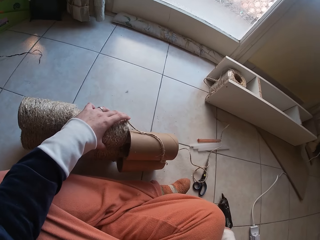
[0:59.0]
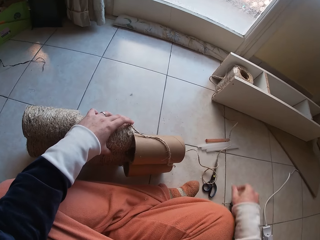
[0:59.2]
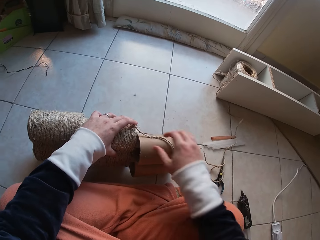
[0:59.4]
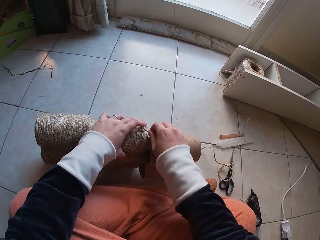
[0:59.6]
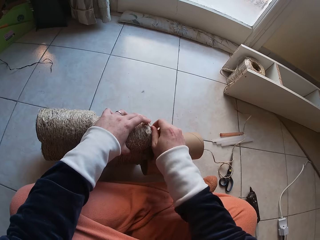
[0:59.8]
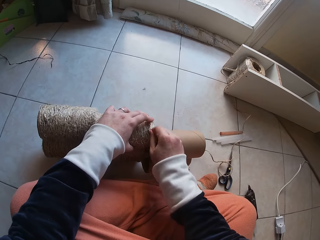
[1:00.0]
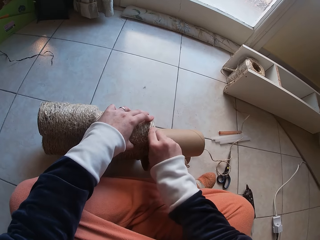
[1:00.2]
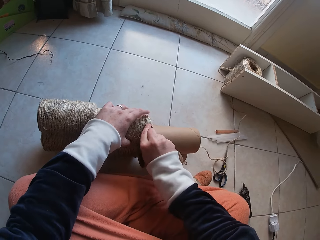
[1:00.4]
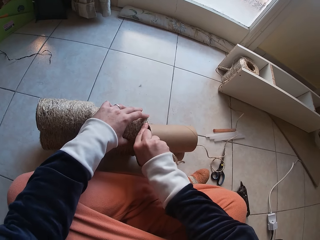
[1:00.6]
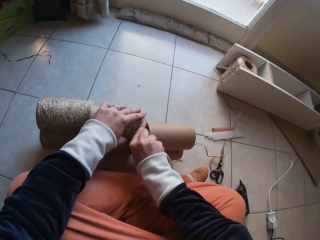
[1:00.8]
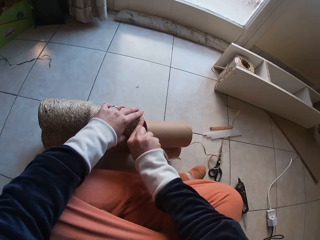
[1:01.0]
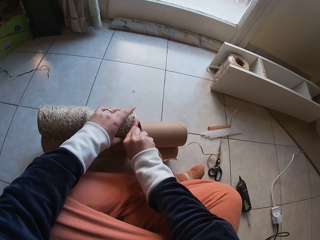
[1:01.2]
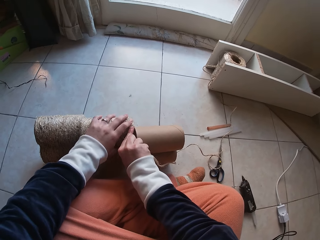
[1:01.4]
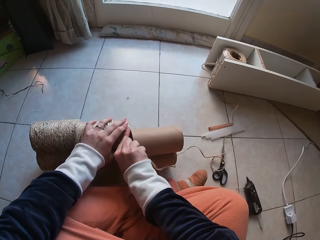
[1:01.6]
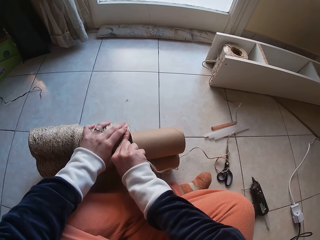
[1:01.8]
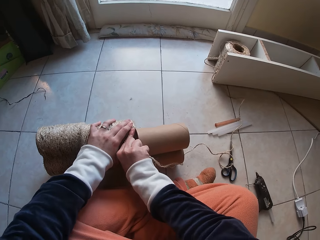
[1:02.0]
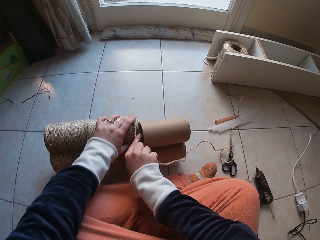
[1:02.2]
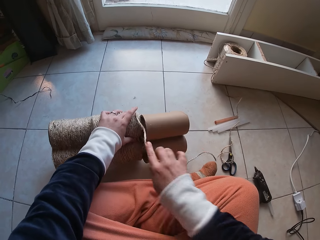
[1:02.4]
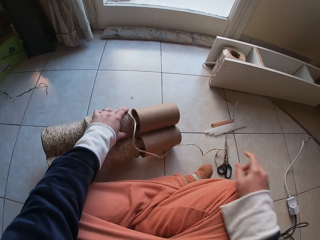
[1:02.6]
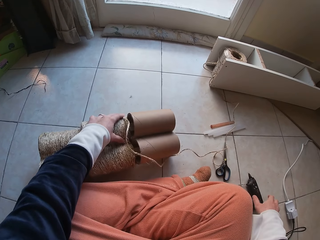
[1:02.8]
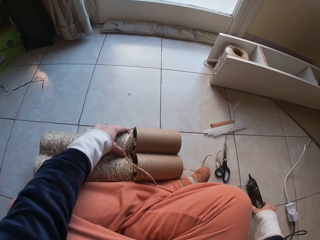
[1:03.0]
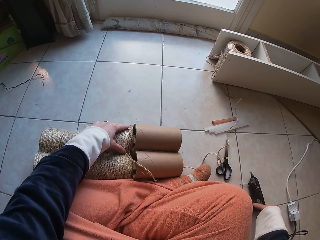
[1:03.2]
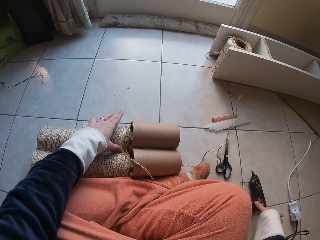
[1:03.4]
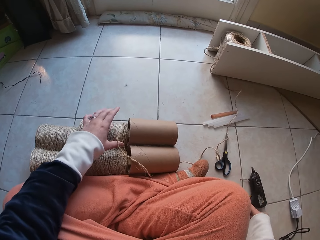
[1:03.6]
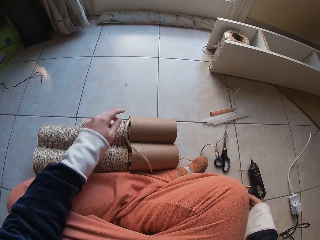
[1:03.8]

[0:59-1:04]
The camera wearer drops the glue gun in her right hand on the floor. She attaches the thread on the cardboard tube in her left hand with her right hand. She holds the thread. She folds the thread on something. She picks up the glue gun.

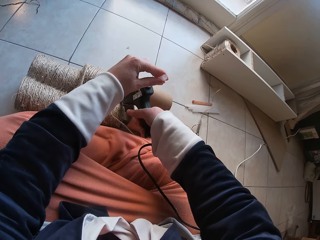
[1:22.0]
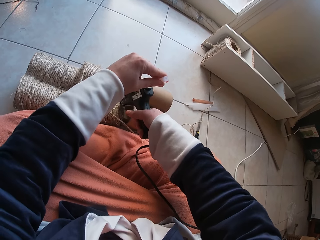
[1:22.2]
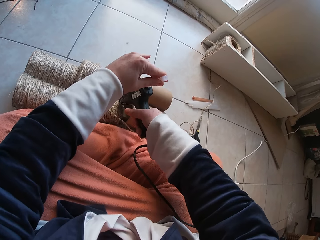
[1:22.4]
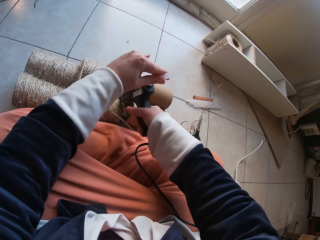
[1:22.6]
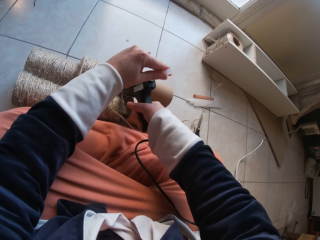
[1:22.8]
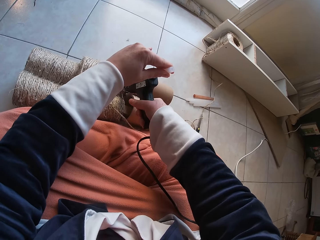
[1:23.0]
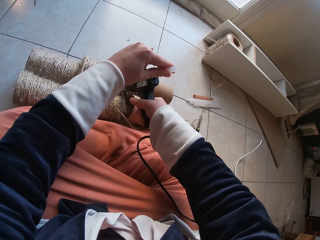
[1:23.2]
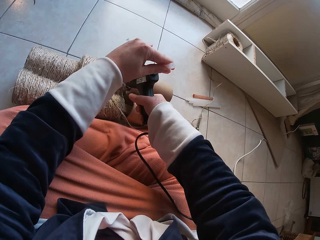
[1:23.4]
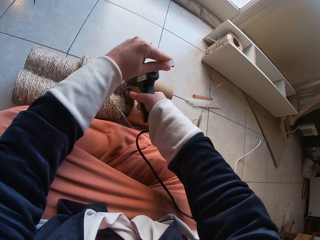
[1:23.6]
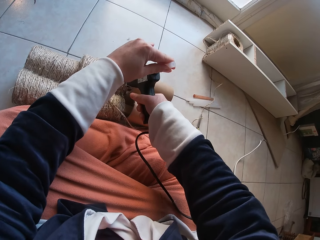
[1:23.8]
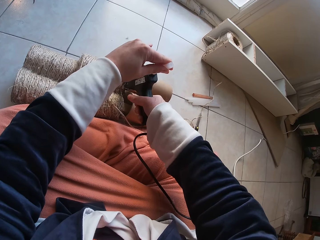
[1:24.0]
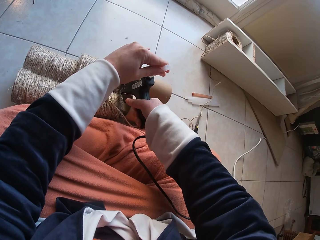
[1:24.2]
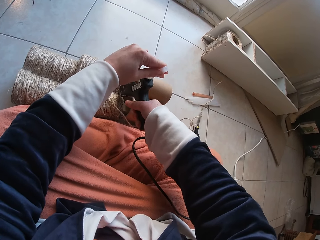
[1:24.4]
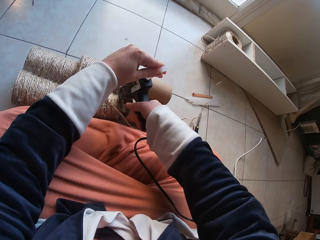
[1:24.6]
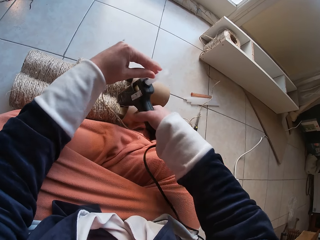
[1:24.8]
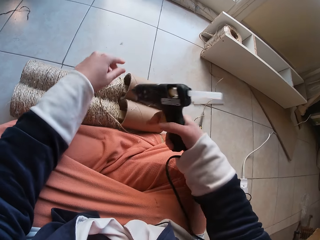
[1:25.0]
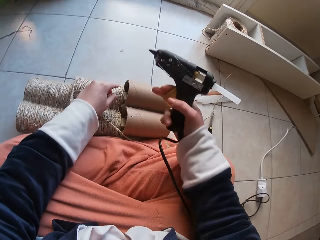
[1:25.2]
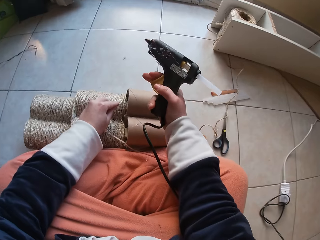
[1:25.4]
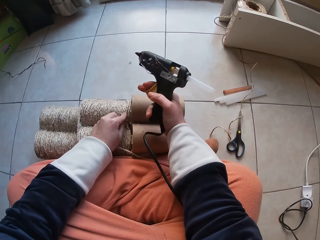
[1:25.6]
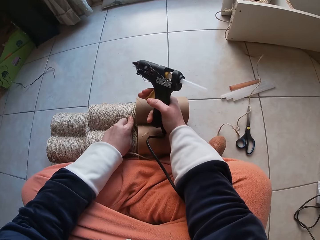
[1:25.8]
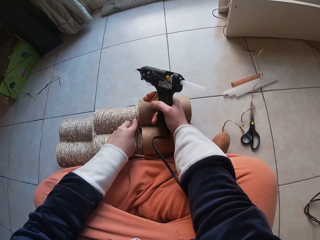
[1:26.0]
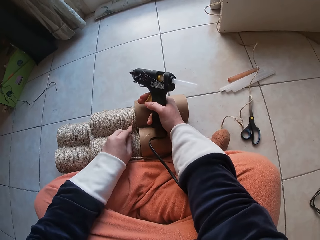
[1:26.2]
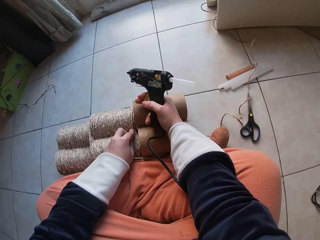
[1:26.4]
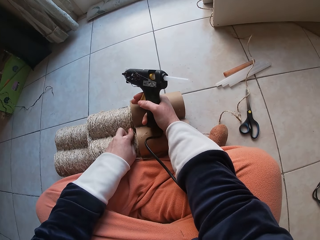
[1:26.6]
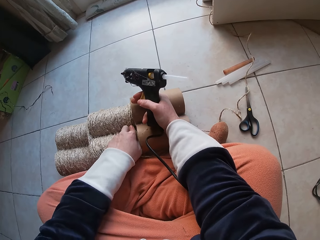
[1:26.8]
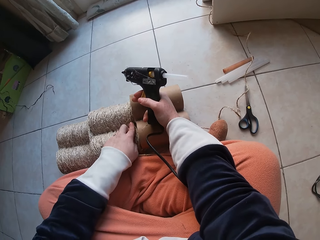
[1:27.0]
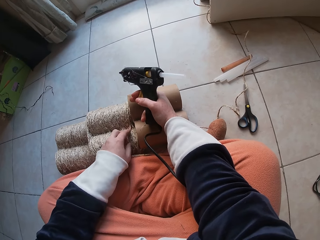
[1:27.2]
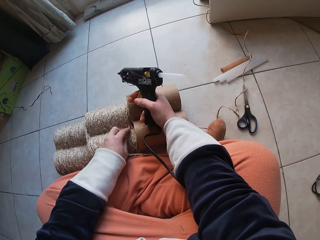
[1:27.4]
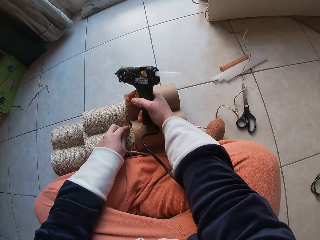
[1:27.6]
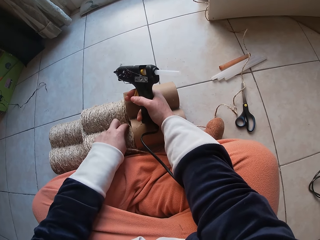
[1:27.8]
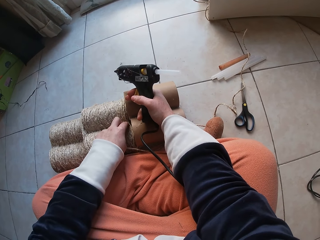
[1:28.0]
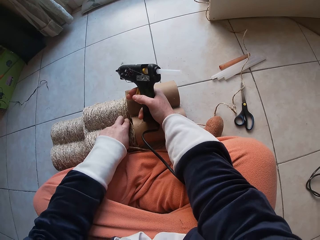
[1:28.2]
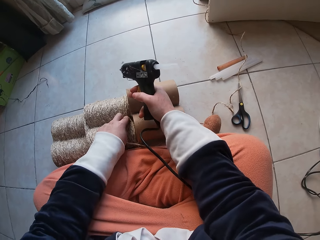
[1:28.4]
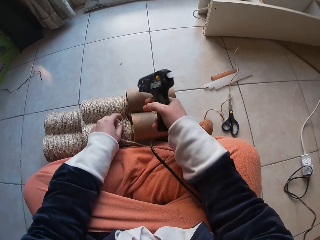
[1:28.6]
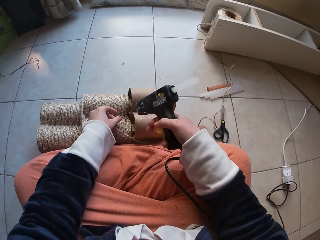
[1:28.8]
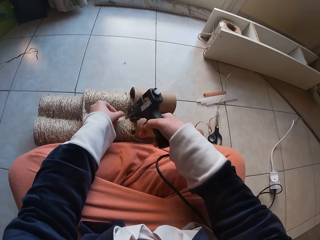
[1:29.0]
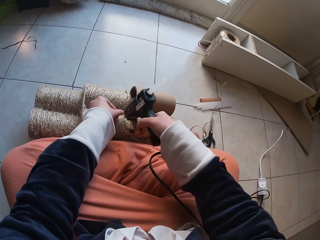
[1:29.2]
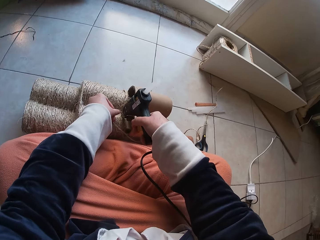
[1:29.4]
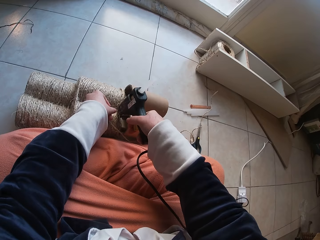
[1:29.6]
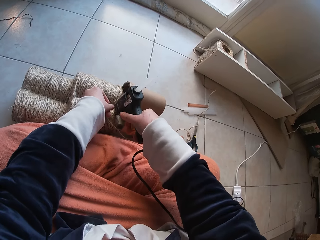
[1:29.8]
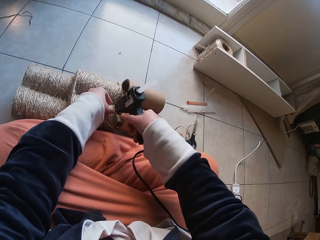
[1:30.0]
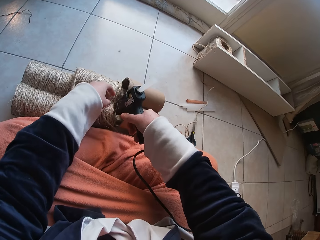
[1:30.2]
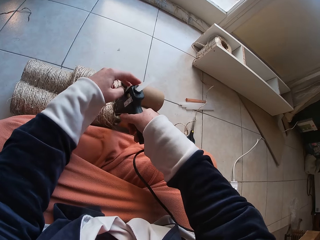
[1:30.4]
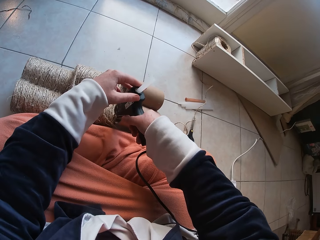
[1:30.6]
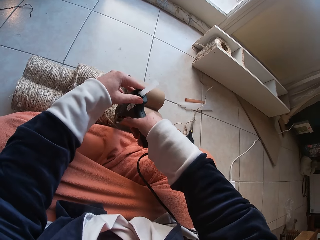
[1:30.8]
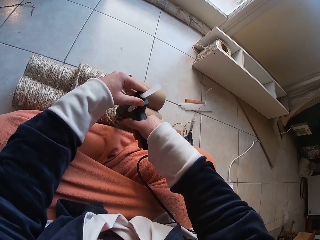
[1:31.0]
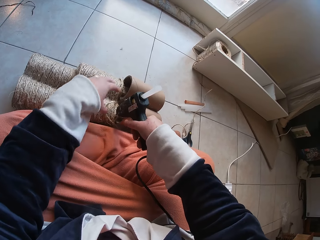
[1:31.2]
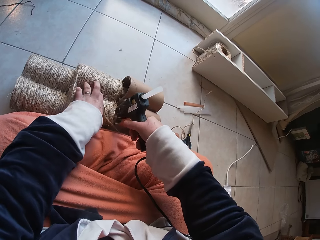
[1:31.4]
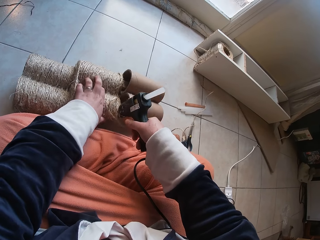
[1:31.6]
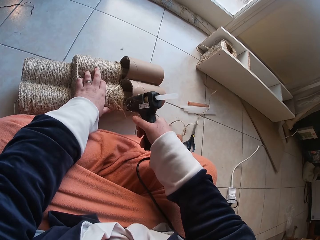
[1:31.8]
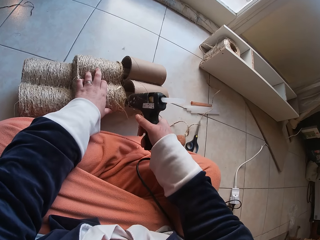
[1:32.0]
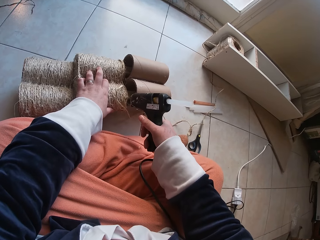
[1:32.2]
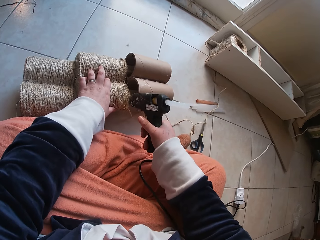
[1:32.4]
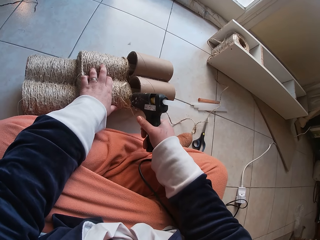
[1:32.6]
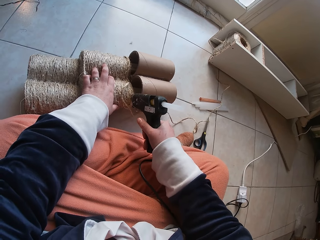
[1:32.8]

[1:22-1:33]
The camera wearer holds the glue stick of the glue gun in her right hand with her left hand. She attaches the thread on the cardboard tube on the floor with her left hand. She applies glue on the cardboard tube on the floor with the glue gun in her right hand. She moves something.

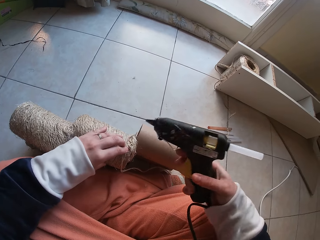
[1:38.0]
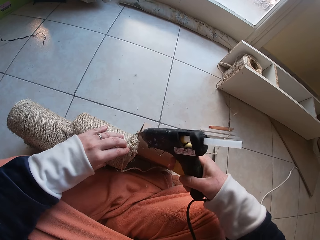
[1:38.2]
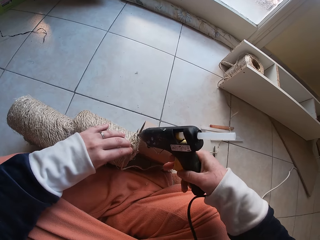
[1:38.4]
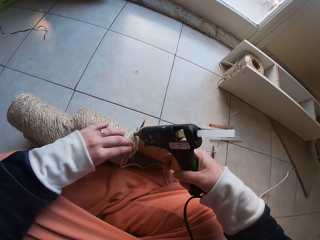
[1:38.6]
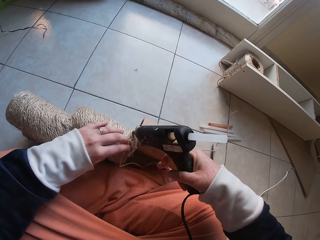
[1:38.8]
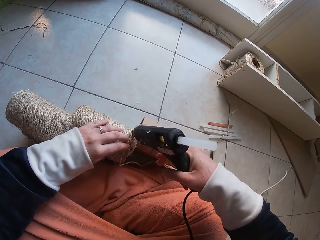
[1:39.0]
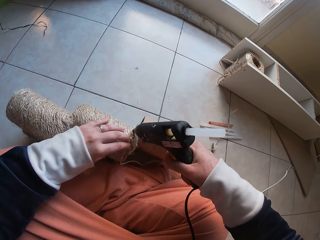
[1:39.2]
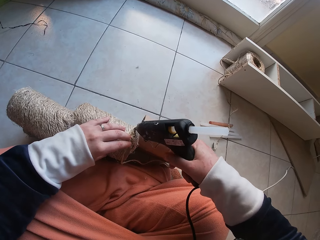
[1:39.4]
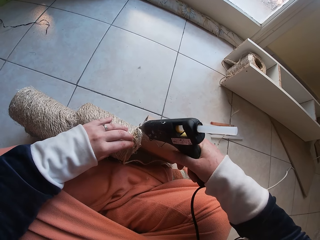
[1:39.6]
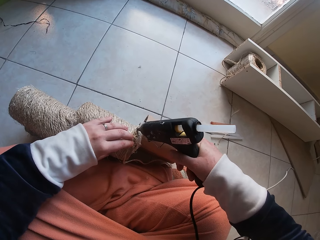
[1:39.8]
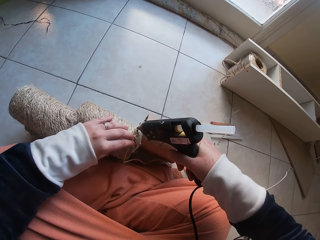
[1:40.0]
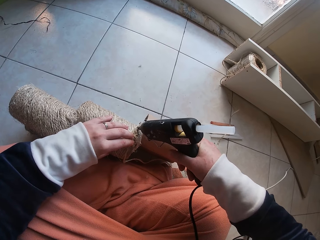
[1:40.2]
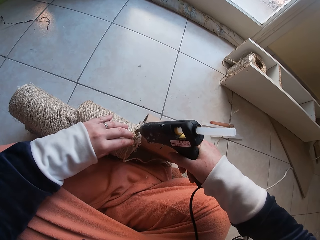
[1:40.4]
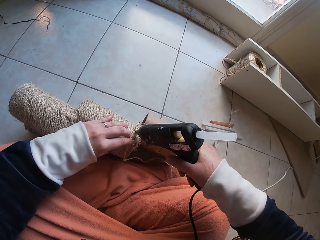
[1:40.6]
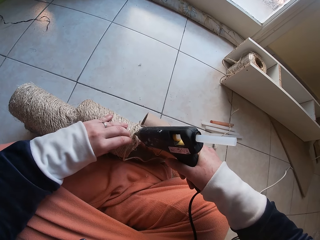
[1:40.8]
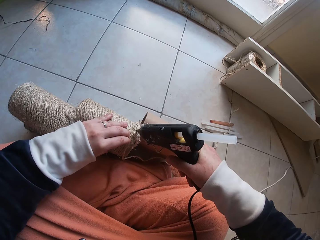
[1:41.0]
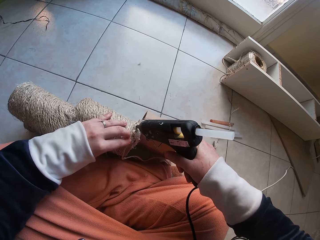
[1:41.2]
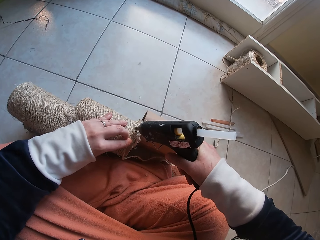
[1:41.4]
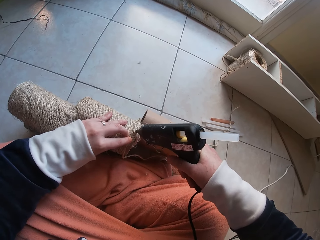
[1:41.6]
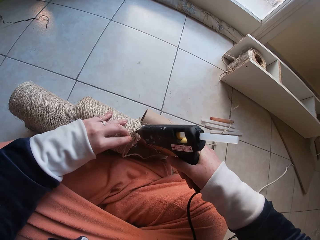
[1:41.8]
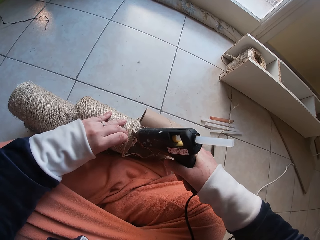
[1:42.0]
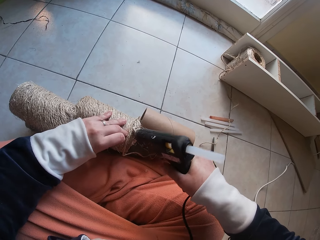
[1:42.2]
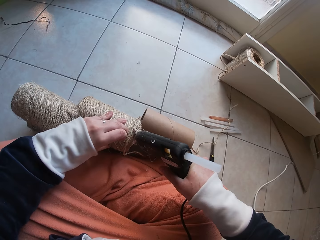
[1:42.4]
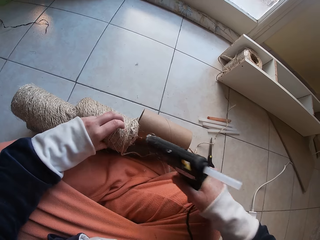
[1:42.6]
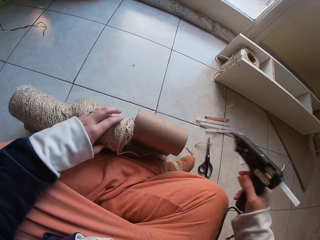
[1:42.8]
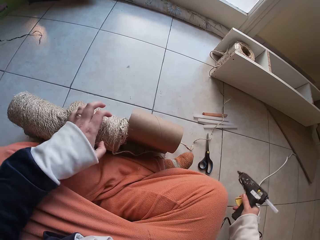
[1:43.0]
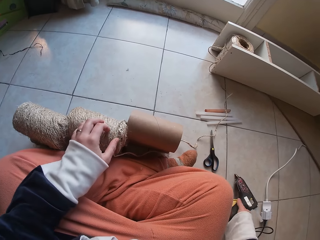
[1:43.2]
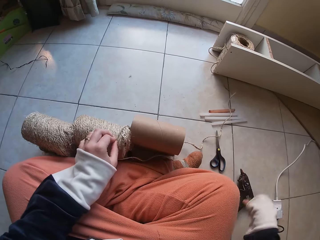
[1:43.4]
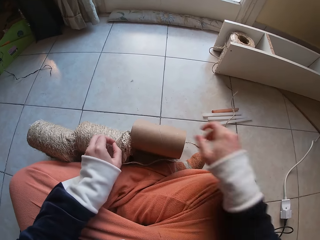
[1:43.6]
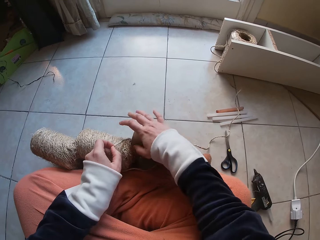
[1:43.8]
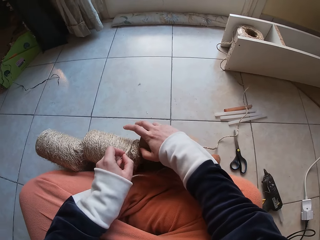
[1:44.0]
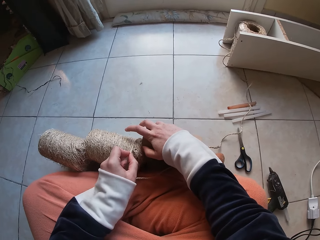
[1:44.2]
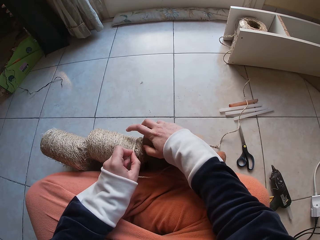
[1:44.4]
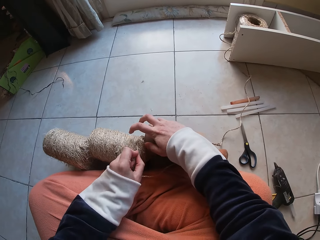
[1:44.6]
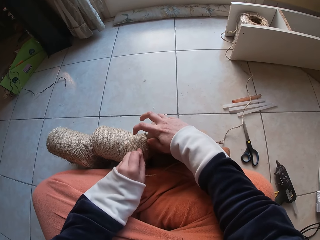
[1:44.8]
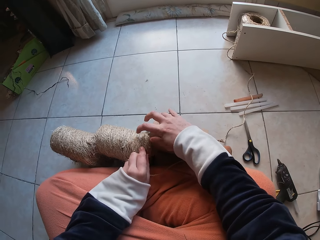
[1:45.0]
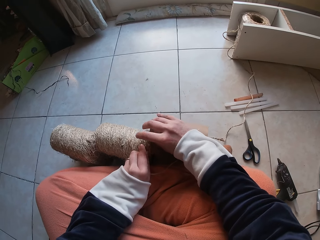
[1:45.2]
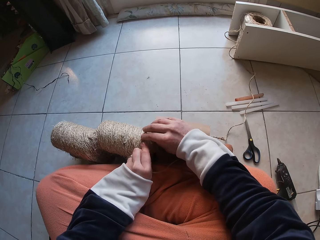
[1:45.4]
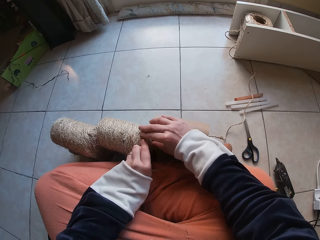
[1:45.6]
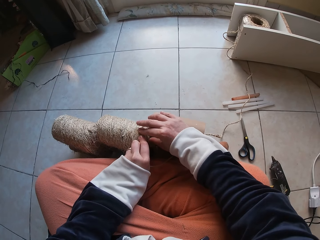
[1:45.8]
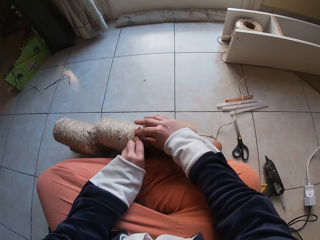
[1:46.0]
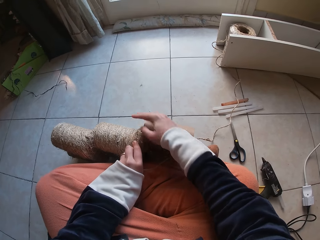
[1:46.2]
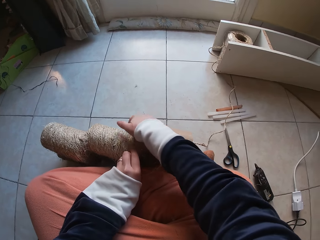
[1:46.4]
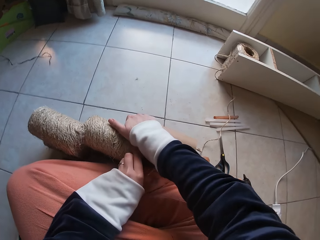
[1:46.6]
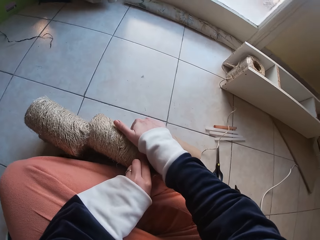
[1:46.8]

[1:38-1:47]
The camera wearer applies glue on the cardboard tube on the floor with the glue gun in her right hand. She drops the glue gun in her right hand on the floor. She attaches the thread on the cardboard tube on the floor with both hands.
